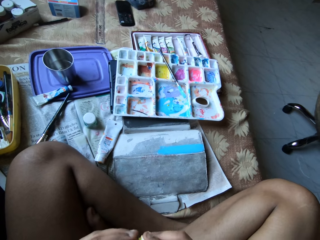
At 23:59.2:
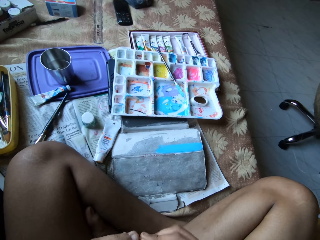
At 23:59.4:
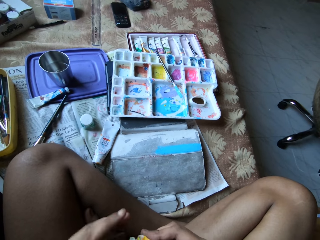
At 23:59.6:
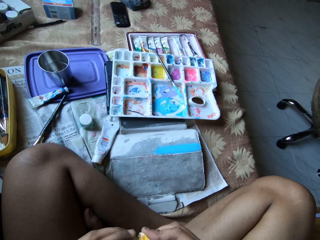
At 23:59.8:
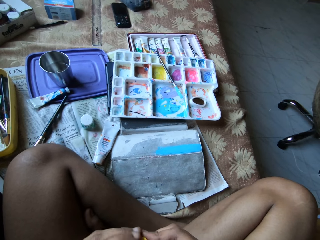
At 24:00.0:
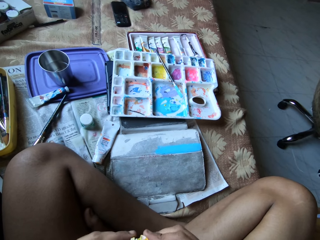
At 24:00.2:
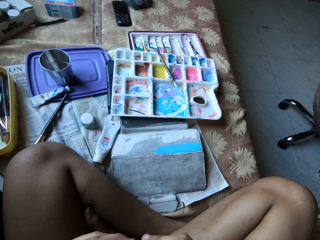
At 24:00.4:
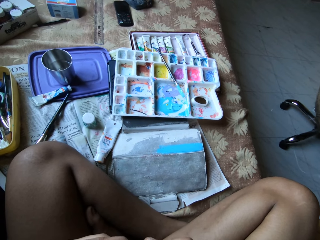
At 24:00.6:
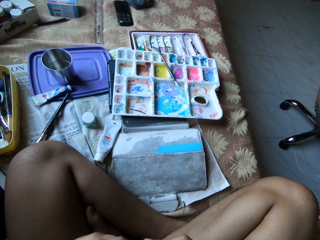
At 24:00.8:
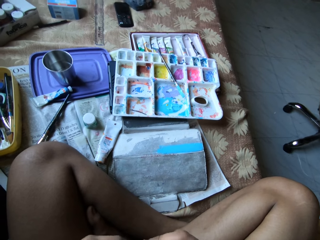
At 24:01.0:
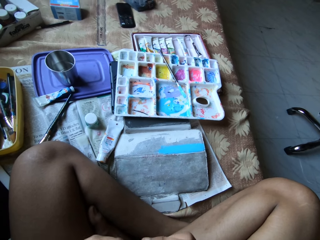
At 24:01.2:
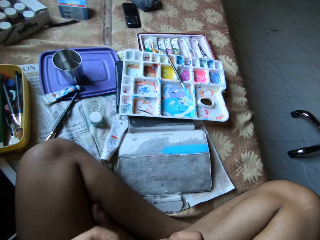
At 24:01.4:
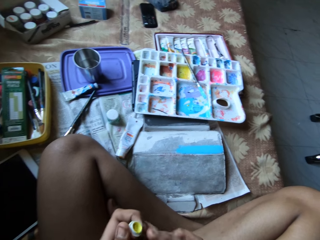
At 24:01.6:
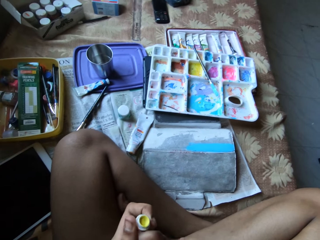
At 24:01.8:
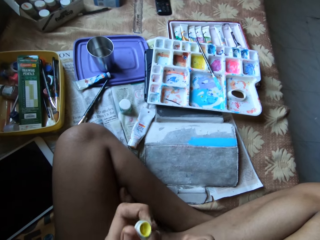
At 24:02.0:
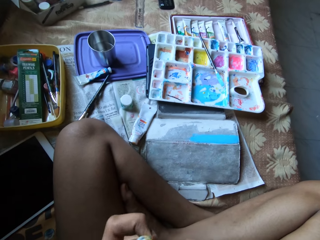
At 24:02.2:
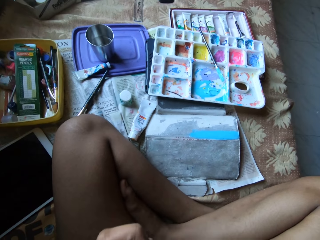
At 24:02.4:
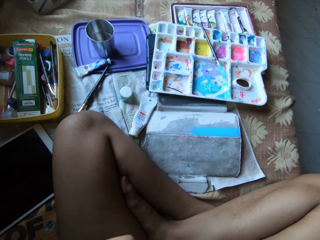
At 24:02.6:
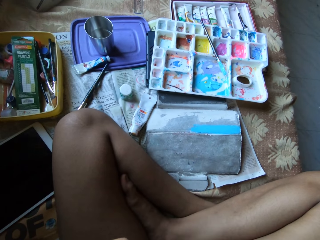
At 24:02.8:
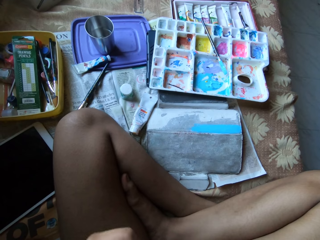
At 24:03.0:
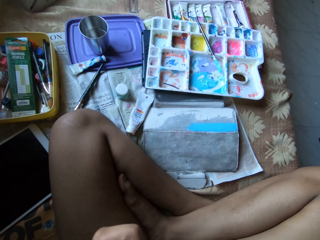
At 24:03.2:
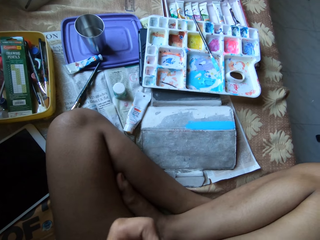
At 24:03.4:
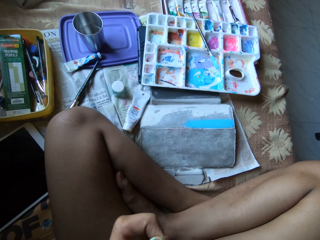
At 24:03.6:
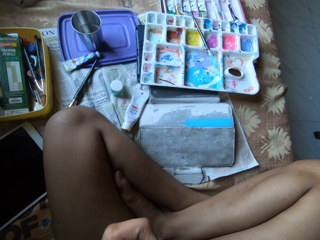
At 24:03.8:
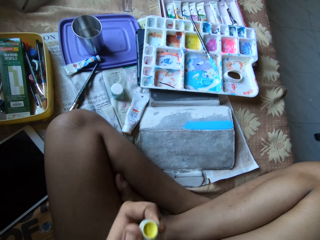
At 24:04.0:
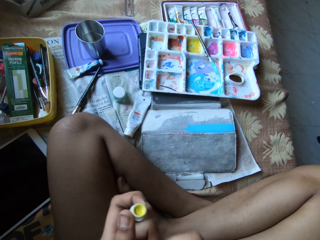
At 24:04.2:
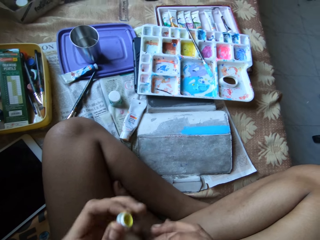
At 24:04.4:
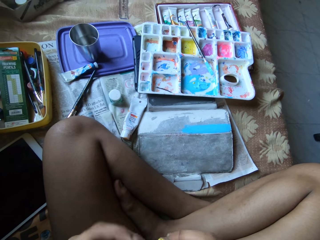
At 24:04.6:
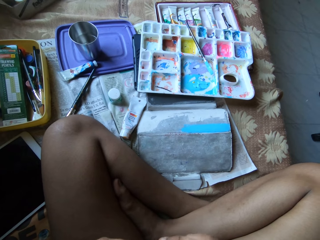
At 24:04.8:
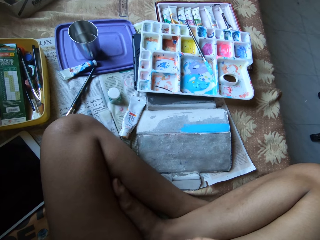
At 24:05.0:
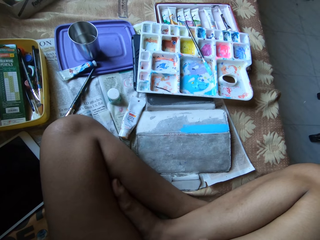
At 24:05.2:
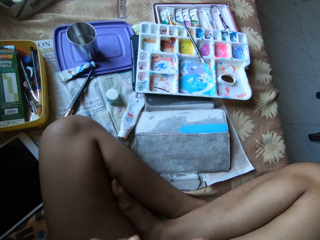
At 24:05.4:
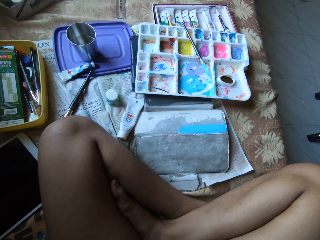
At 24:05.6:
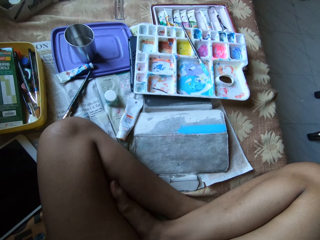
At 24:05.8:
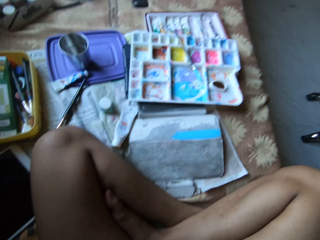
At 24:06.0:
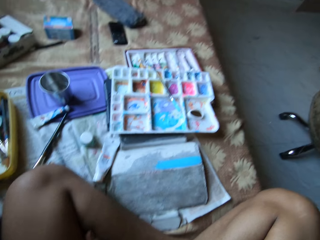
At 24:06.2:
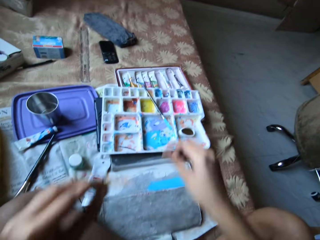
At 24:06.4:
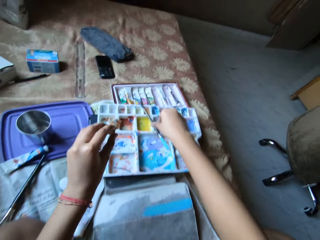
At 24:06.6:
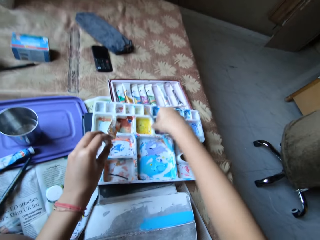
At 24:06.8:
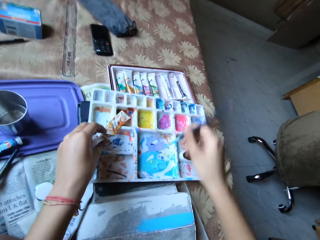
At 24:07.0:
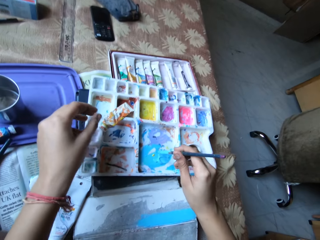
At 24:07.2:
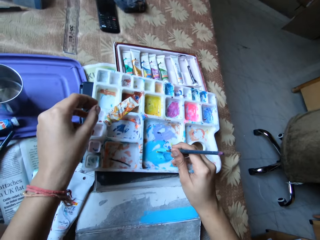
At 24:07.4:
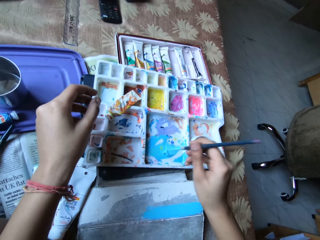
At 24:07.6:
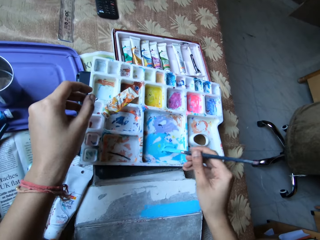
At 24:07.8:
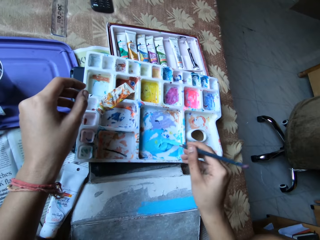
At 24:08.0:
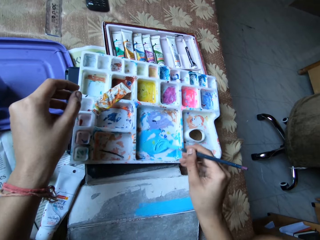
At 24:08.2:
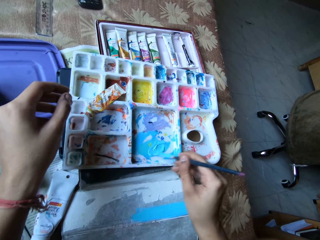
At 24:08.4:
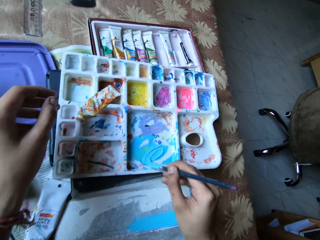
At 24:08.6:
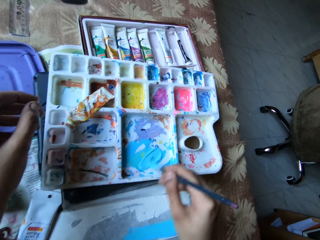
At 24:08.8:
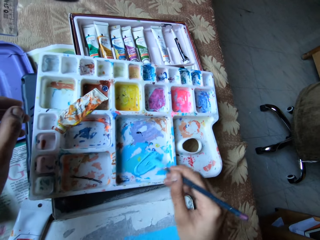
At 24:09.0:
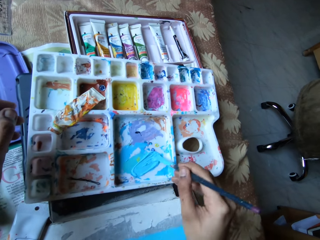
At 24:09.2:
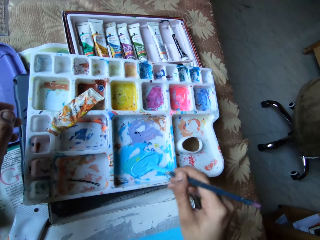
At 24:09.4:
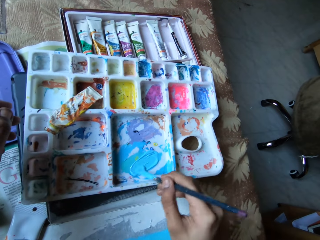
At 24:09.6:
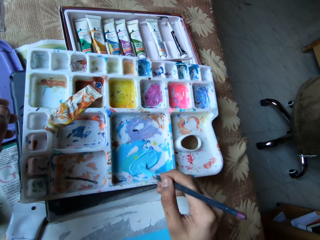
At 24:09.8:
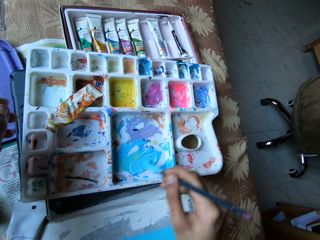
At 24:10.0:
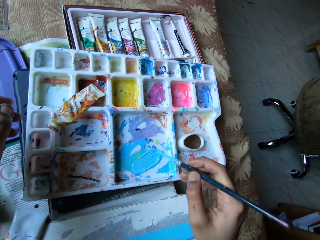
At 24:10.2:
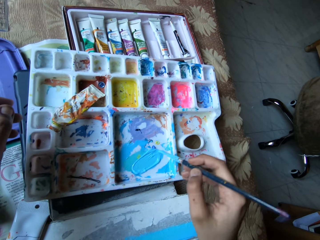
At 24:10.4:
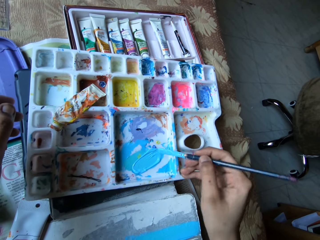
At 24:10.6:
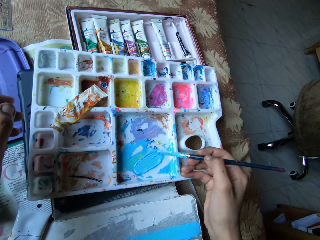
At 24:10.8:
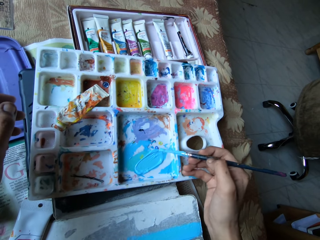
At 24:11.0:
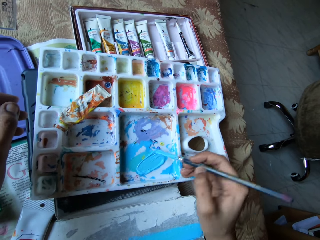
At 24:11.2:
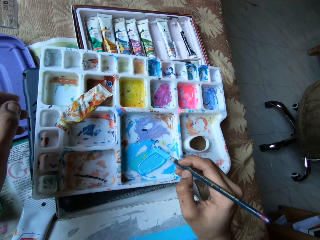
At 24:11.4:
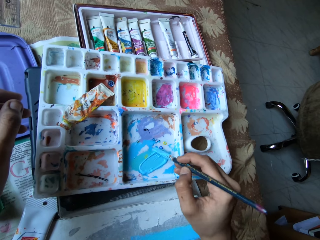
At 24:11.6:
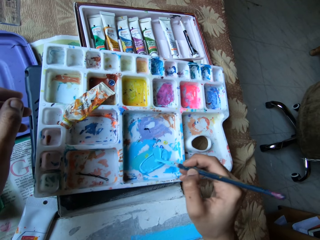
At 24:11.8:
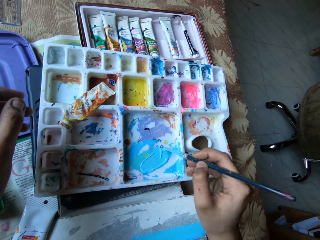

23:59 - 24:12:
The camera wearer holds the paint tube cap with her left hand. She holds the paint tube with her left hand. She picks up the paint brush from the paint palette with her right hand. She drops the paint tube on the paint palette with her left hand. She mixes paint in the paint palette with the paint brush in her right hand. She puts the brush inside the paint.

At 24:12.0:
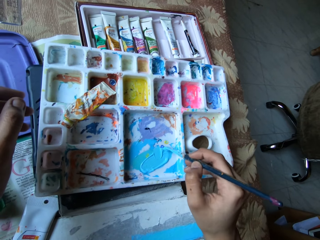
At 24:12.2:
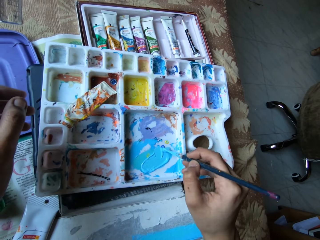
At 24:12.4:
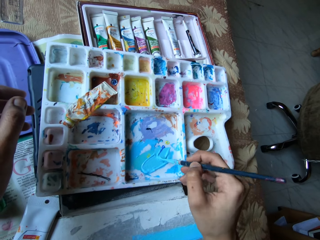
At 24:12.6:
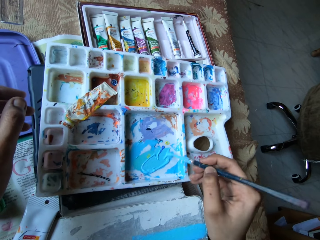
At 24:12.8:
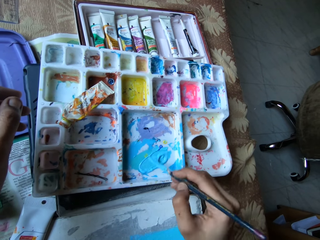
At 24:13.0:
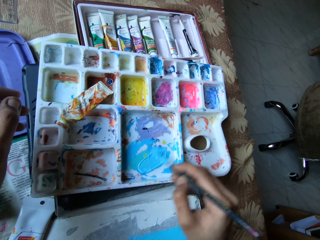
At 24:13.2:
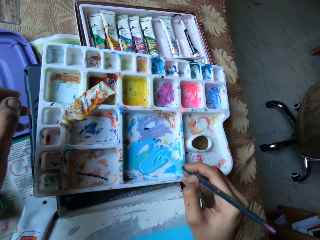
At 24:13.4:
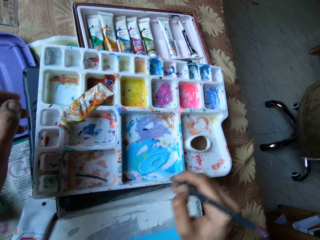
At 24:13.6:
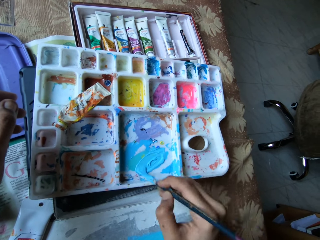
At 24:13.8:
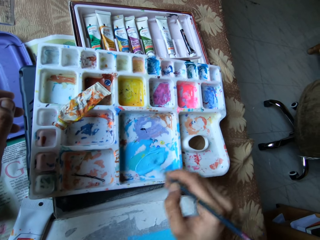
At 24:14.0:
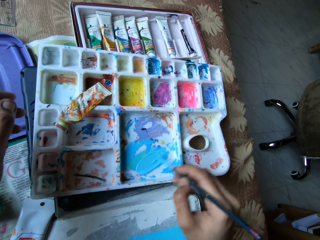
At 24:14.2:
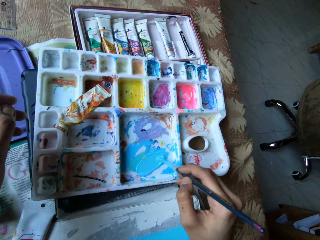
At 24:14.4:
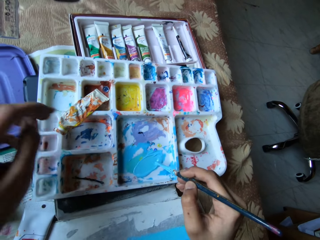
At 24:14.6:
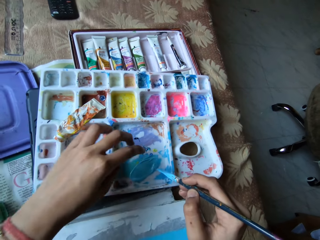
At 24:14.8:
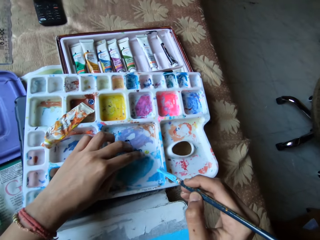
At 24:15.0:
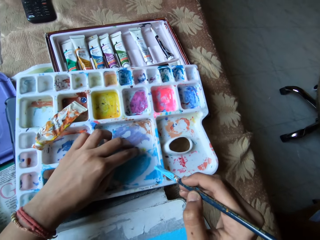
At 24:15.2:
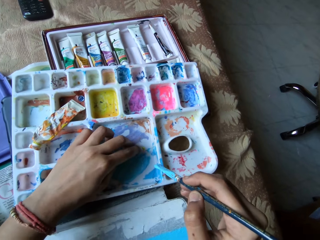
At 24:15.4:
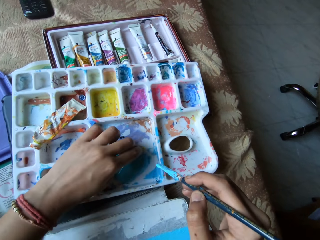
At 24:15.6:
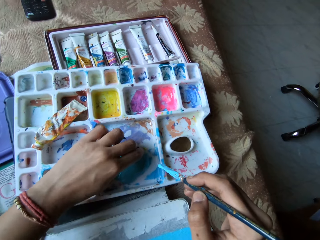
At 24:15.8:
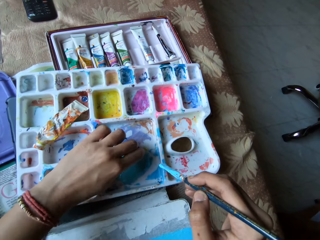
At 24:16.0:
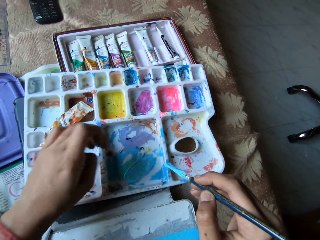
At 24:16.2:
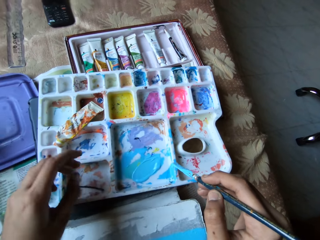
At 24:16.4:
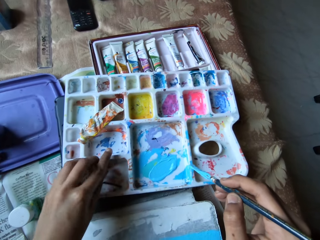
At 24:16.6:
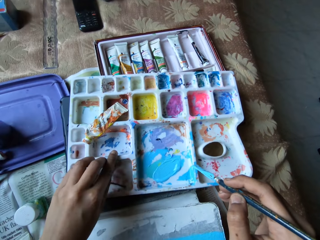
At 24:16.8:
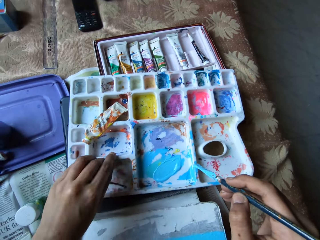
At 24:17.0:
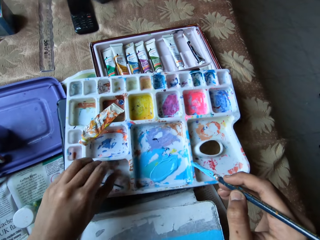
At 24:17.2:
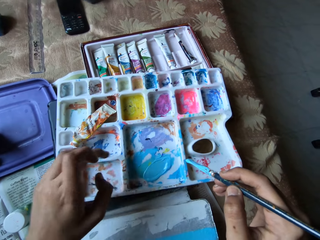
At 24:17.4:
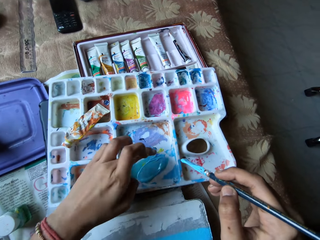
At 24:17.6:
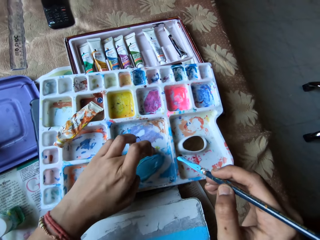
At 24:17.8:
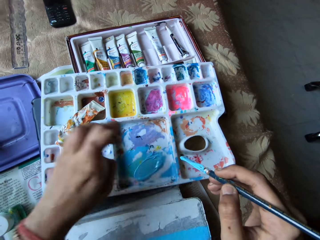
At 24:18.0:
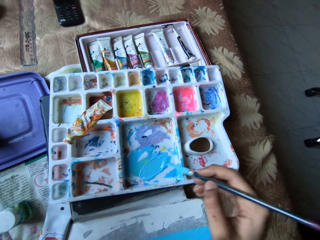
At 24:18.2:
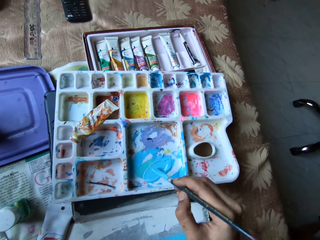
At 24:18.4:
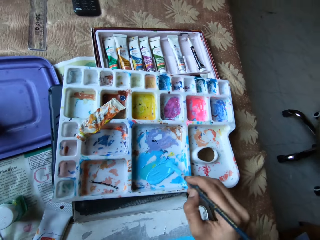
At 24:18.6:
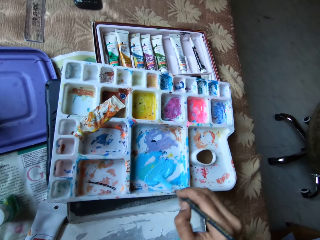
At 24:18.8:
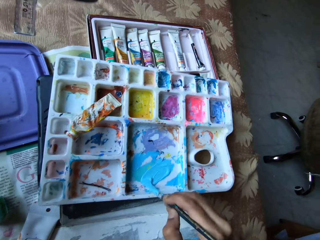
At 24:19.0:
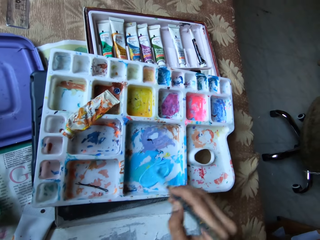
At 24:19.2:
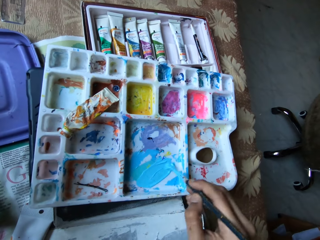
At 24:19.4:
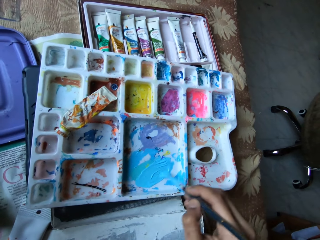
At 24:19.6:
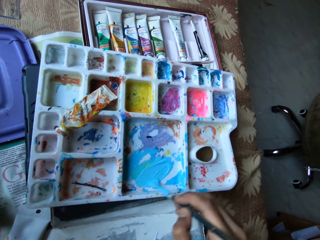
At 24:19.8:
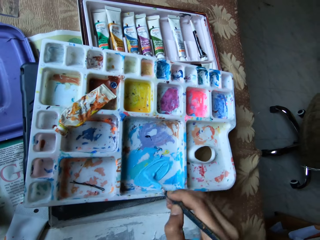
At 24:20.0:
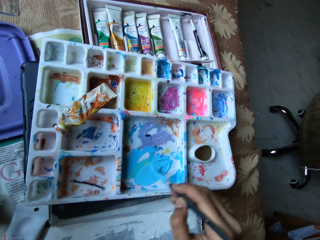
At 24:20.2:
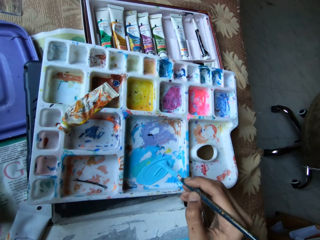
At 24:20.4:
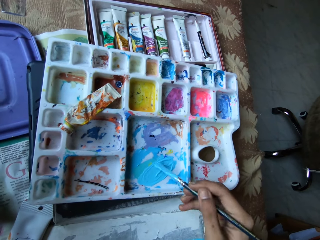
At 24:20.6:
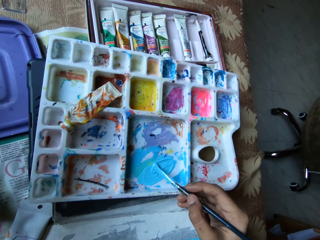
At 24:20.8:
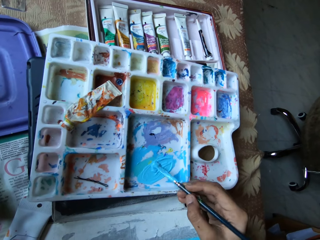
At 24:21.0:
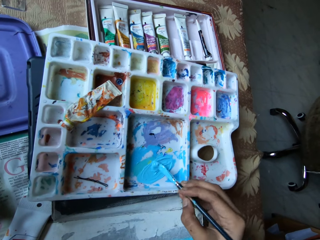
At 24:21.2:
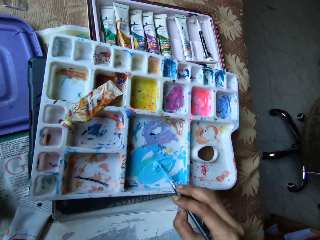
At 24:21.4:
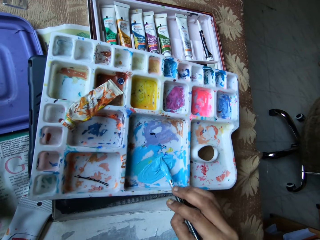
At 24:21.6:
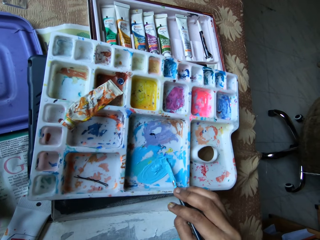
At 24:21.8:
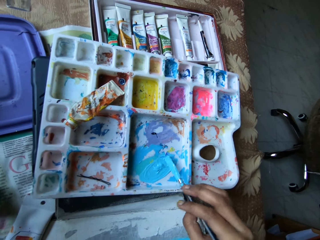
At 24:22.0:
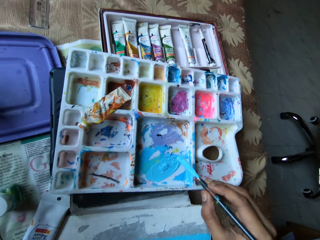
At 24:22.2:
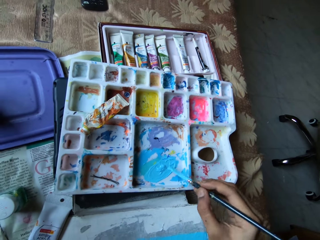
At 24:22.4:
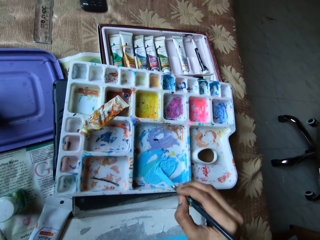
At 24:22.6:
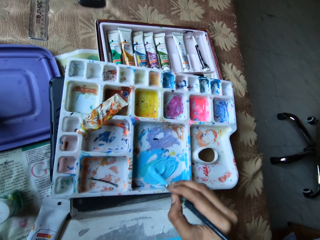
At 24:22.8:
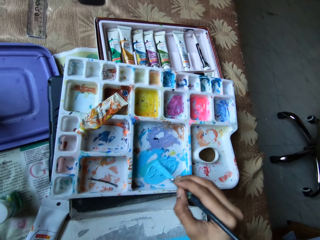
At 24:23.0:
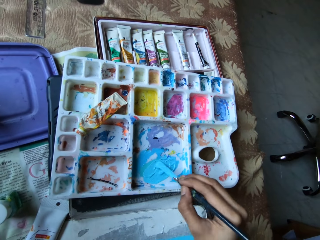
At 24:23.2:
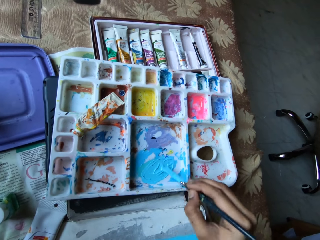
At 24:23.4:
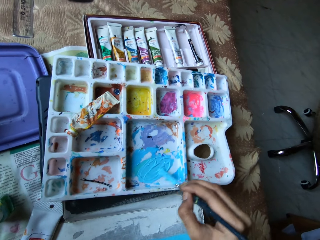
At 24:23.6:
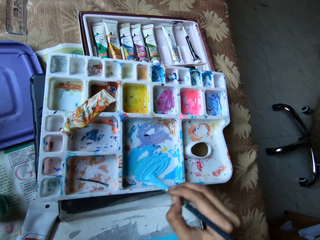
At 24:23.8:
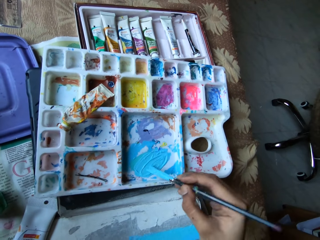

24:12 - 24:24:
The camera wearer picks paint from the paint palette with her left hand. She pastes the paint on the paint palette with her left hand. She picks paint from the paint palette with her left hand. She mixes paint in the paint palette with the paint brush in her right hand. She puts the brush inside the paint.
